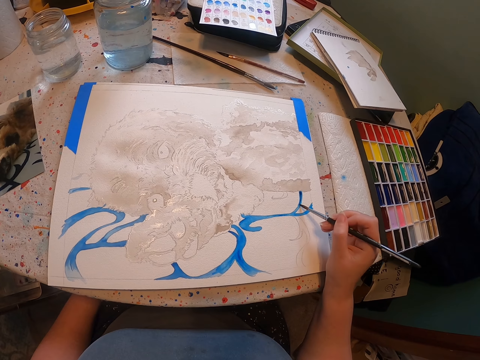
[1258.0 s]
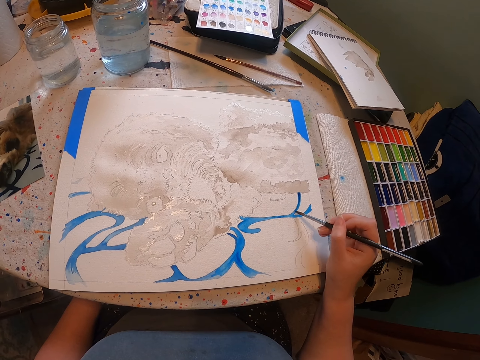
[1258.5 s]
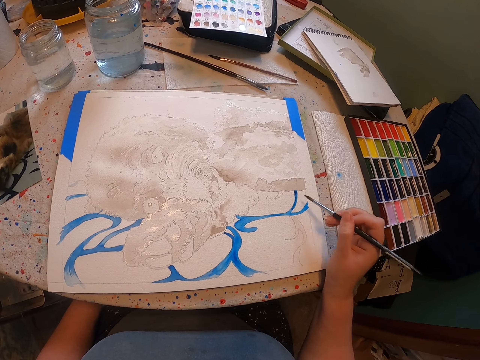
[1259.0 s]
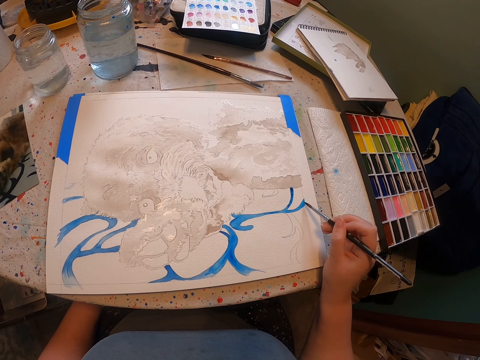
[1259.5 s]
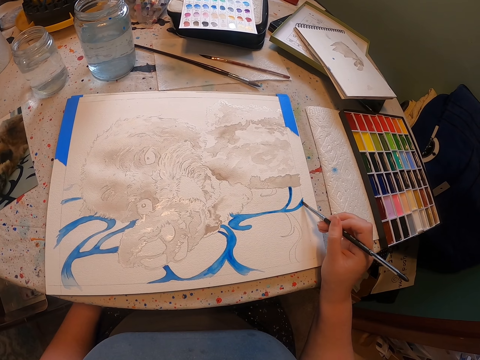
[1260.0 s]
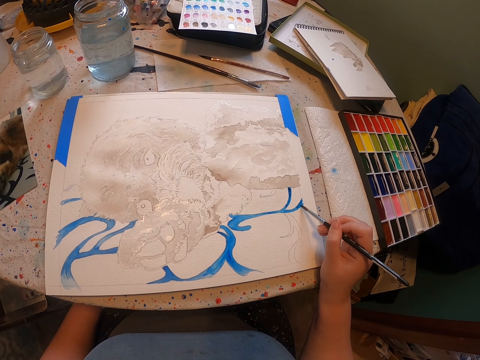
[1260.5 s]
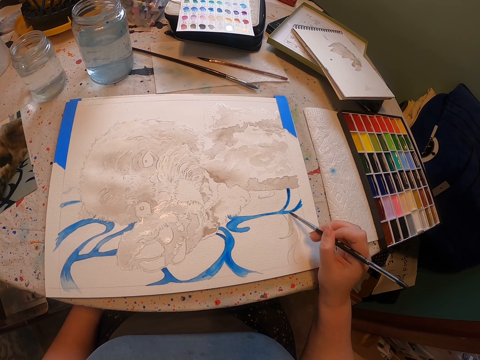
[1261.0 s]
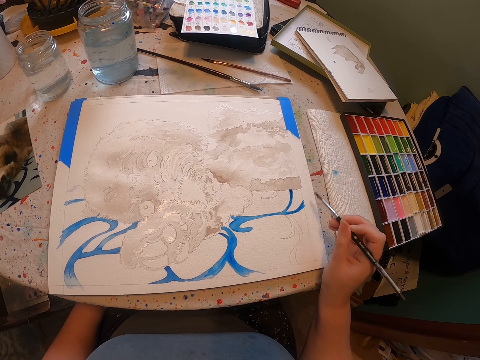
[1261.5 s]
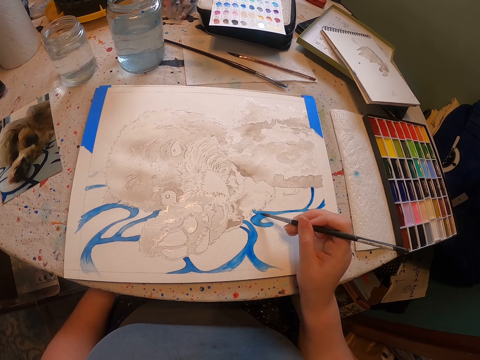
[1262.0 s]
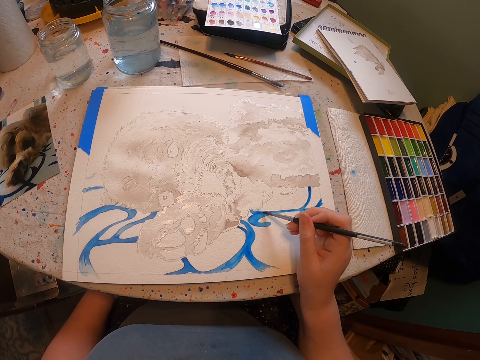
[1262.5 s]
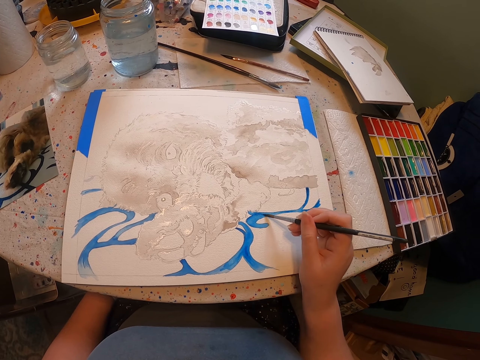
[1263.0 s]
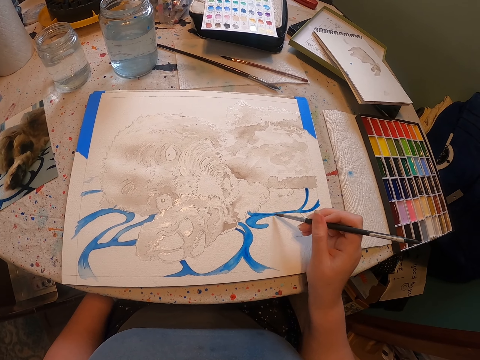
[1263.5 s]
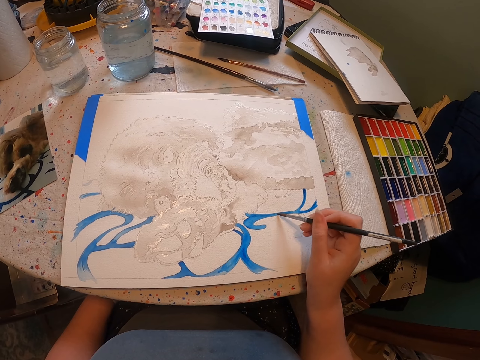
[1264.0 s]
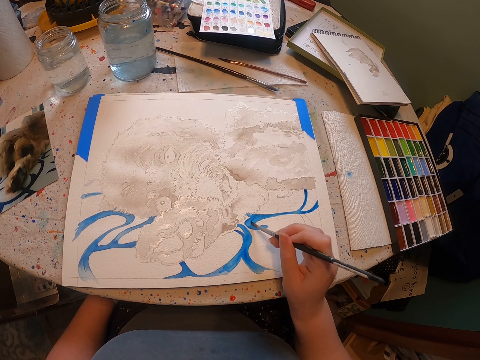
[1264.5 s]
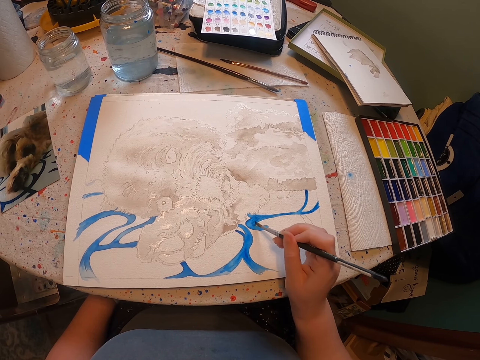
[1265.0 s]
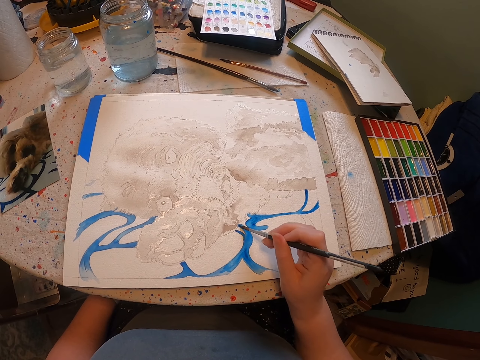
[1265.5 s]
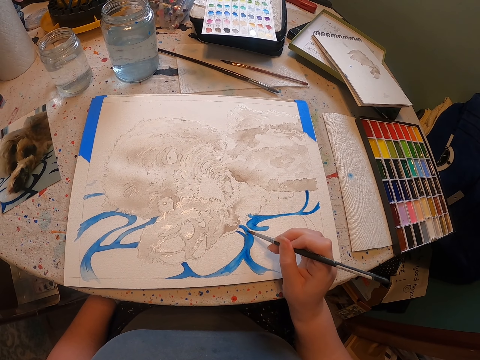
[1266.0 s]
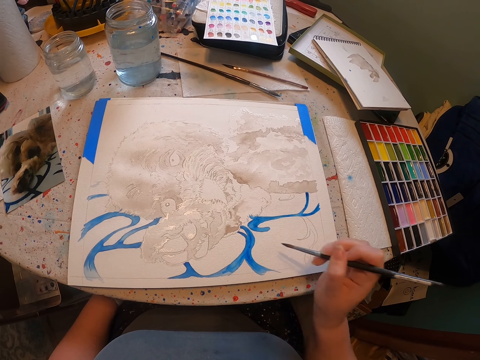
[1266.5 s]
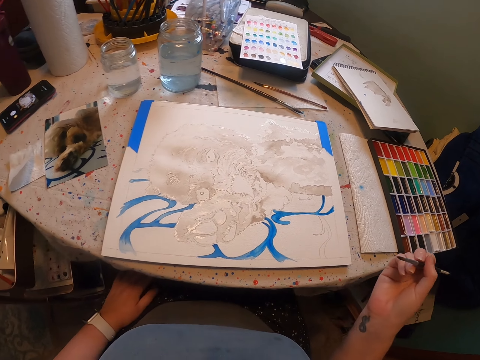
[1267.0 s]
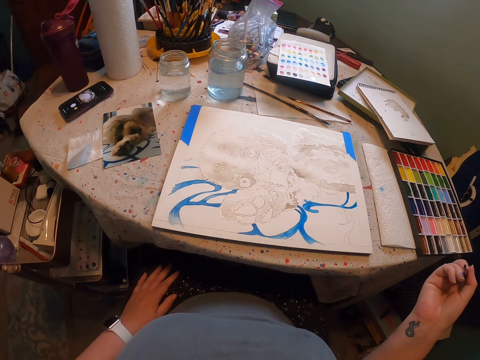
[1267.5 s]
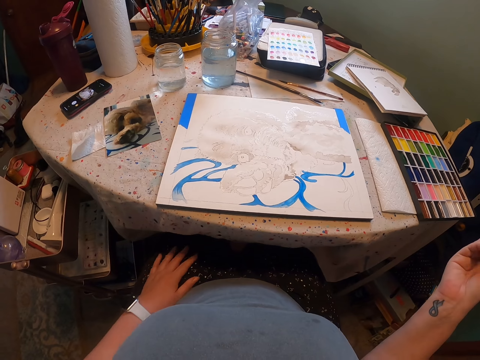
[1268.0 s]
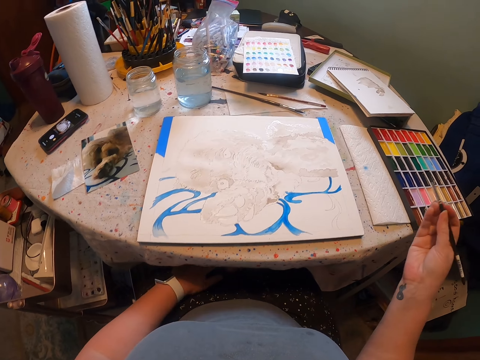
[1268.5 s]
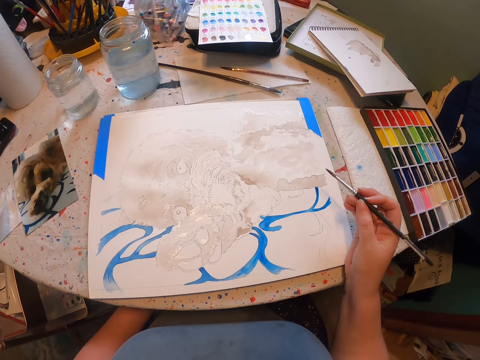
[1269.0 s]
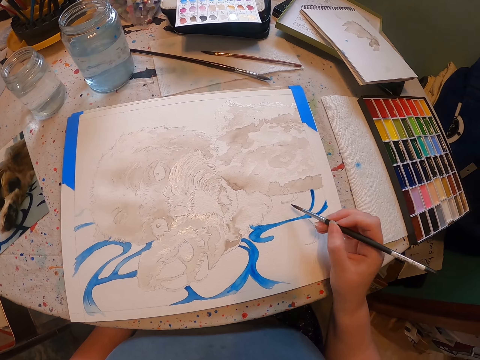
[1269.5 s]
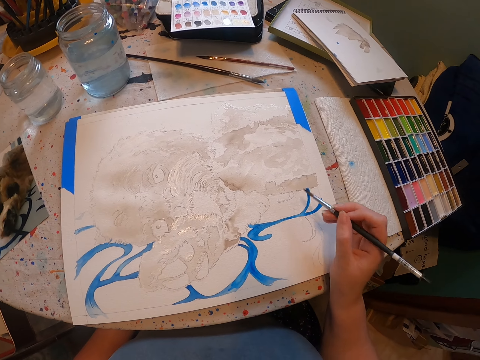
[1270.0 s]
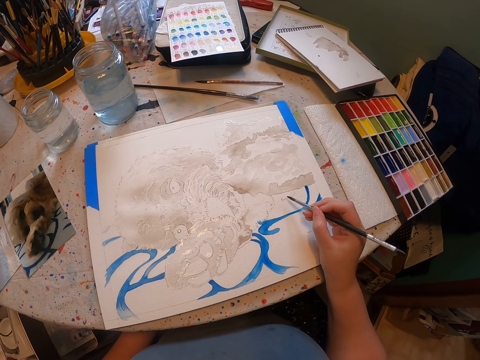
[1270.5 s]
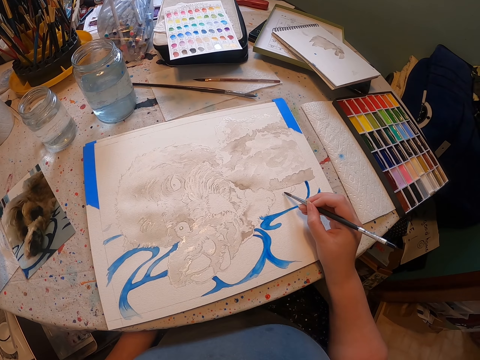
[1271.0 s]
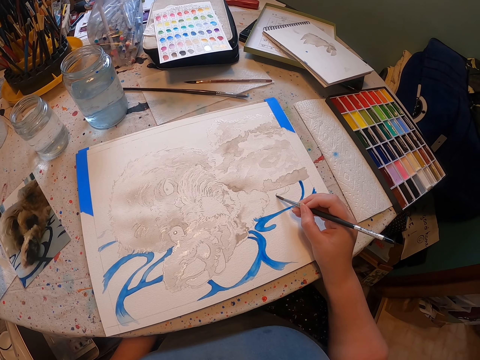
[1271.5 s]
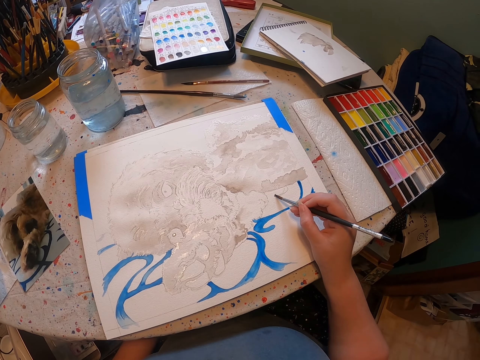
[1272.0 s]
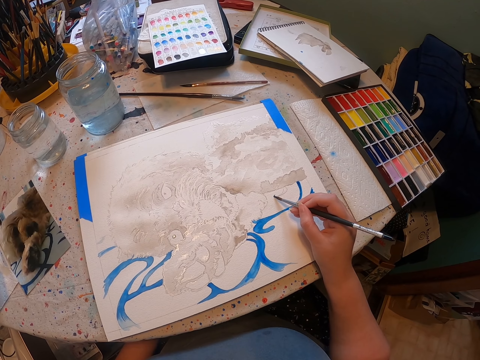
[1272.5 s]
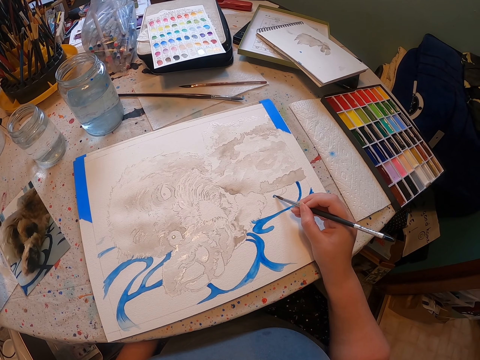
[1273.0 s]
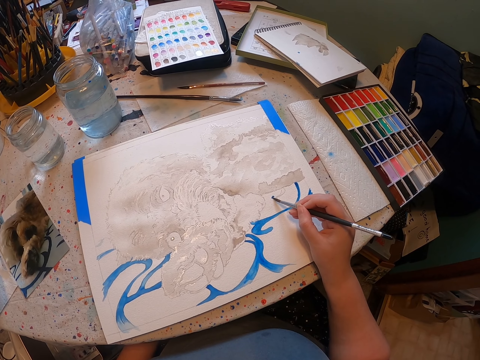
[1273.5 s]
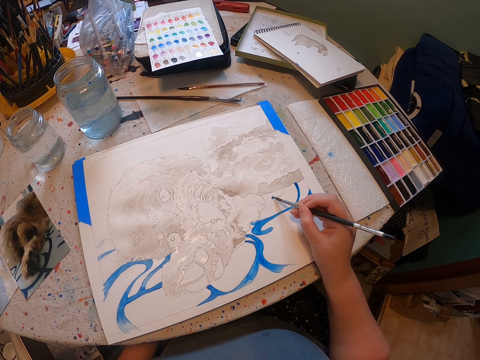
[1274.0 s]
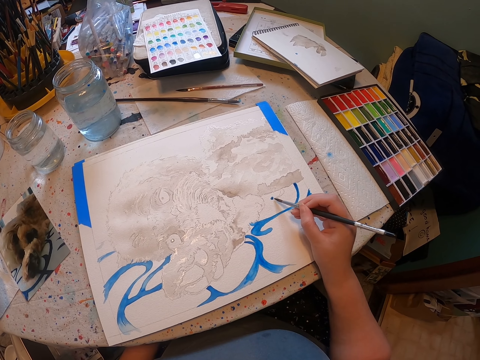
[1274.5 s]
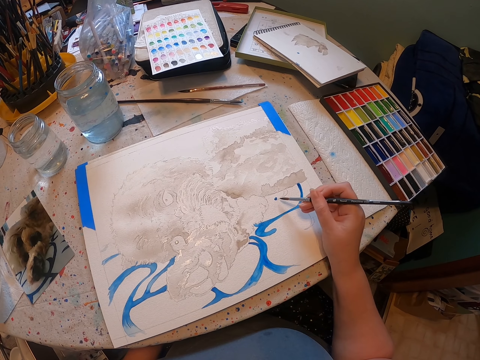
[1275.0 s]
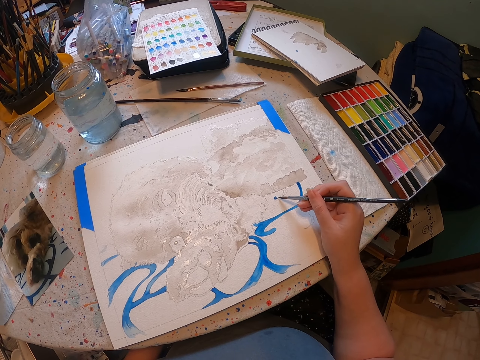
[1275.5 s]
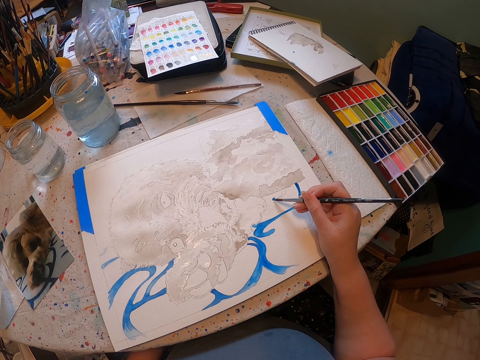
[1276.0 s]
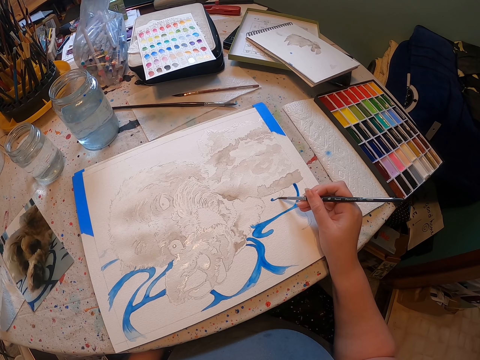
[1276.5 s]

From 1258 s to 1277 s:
The camera wearer holds the brush. They paint on the sheet of paper.

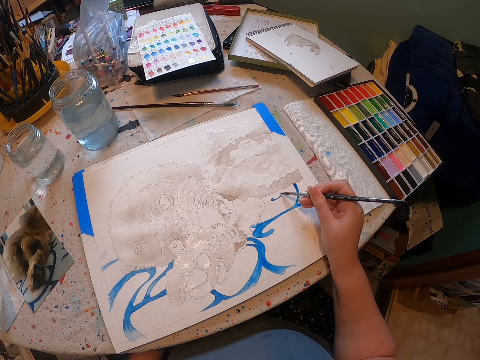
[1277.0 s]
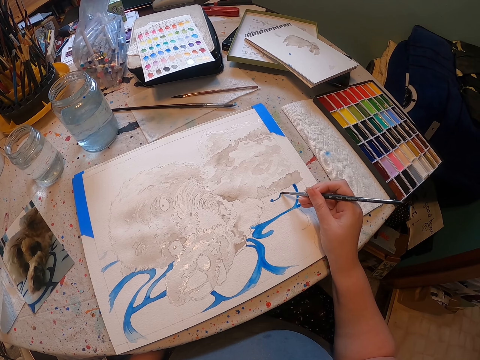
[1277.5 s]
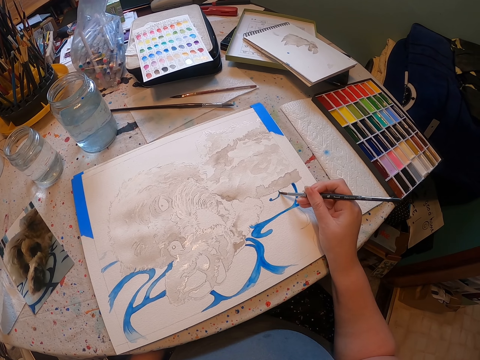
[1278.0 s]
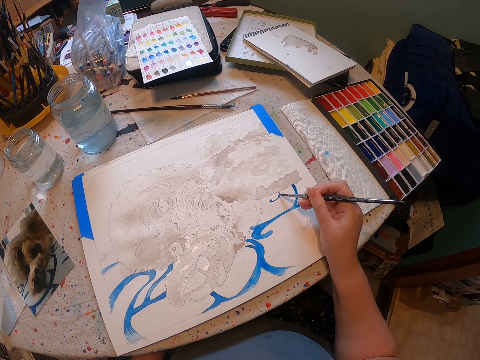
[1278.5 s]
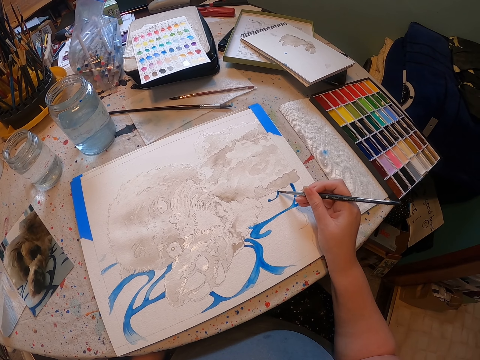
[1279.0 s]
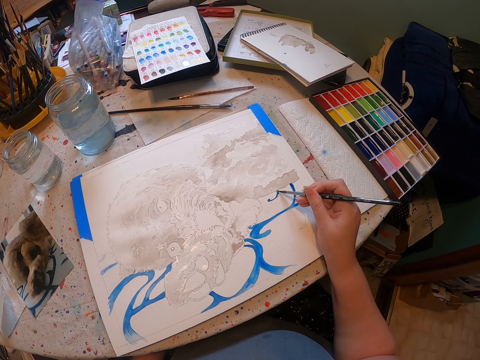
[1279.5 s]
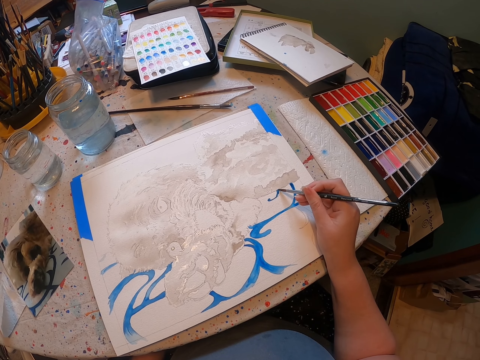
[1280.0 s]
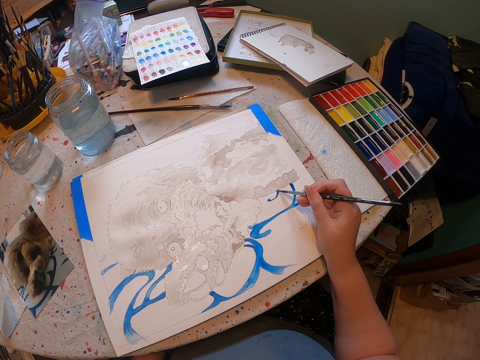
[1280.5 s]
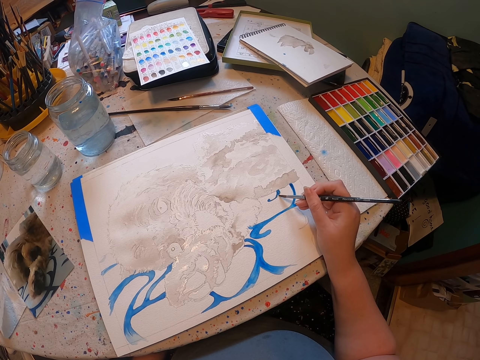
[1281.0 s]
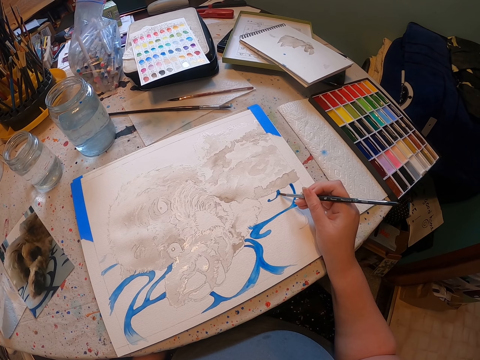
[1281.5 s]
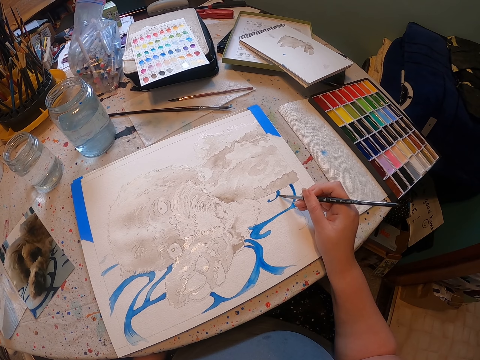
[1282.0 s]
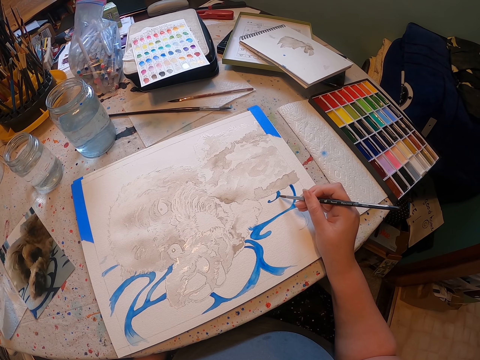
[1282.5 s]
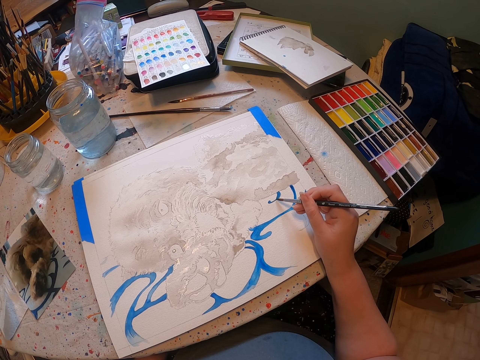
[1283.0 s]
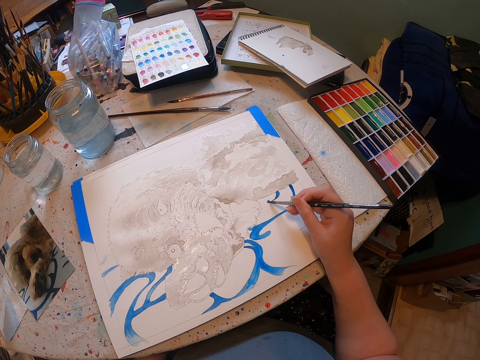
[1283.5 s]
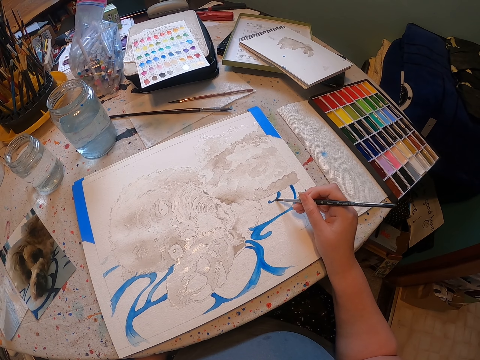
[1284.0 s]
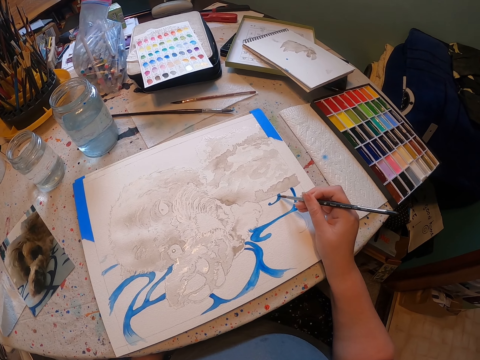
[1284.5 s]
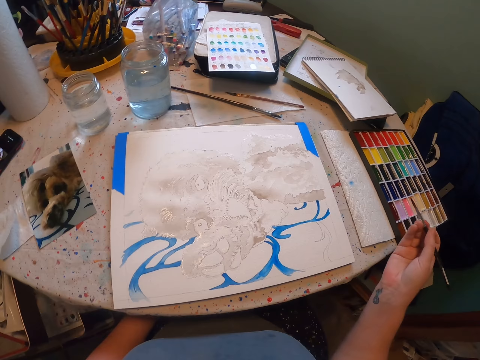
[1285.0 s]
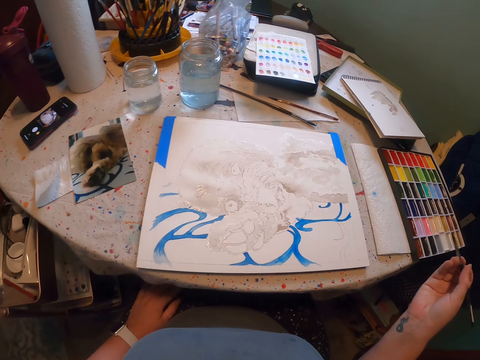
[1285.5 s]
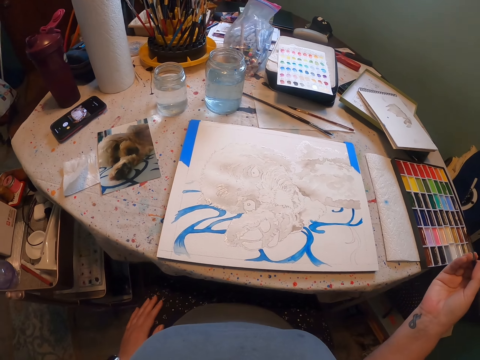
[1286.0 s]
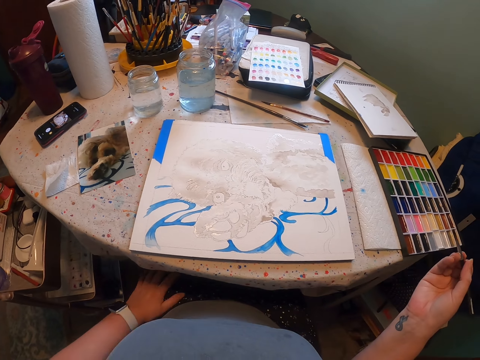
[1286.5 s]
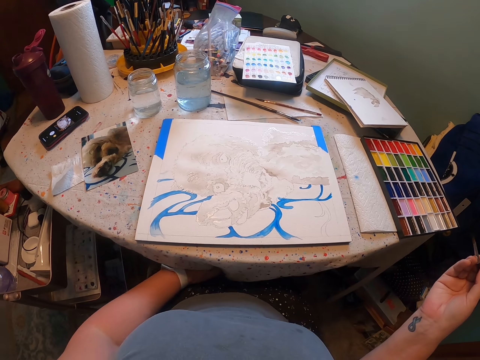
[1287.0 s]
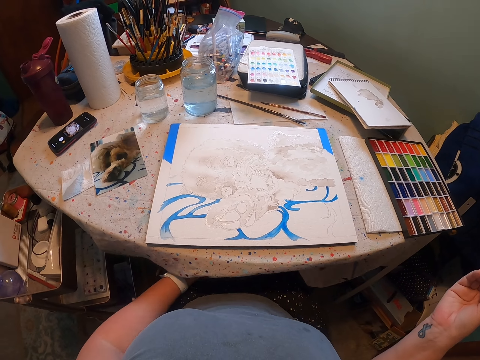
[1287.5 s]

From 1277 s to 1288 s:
The camera wearer stares at the sketch.
